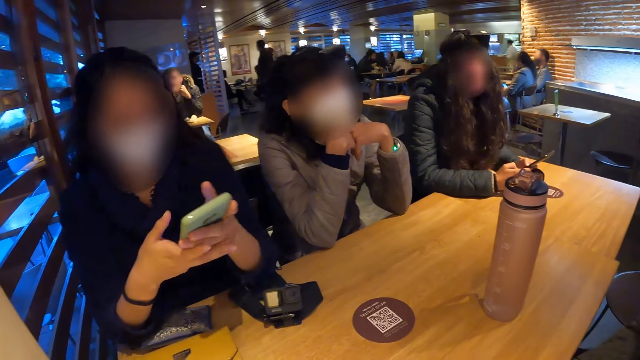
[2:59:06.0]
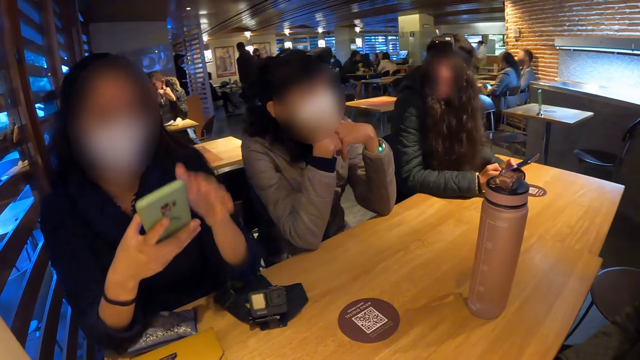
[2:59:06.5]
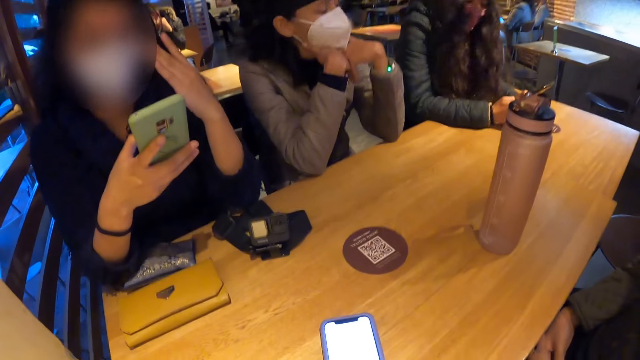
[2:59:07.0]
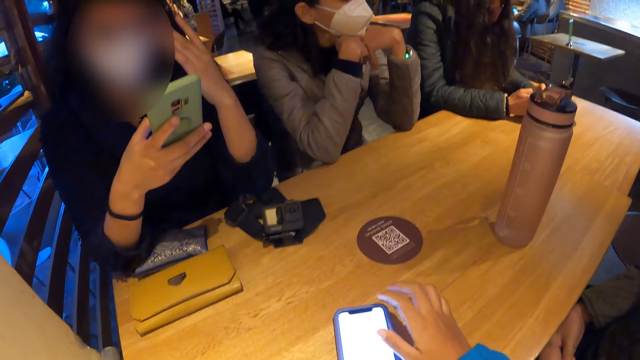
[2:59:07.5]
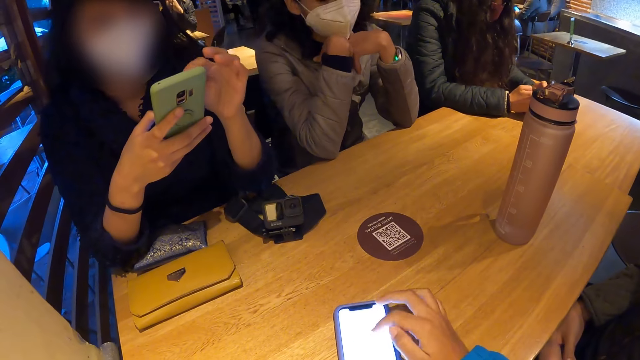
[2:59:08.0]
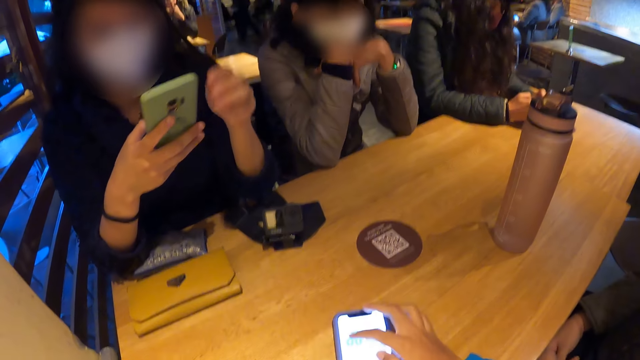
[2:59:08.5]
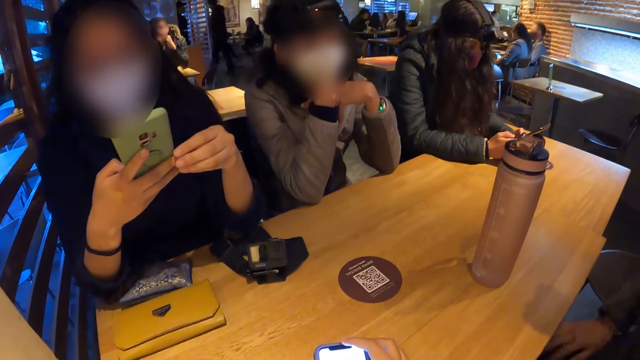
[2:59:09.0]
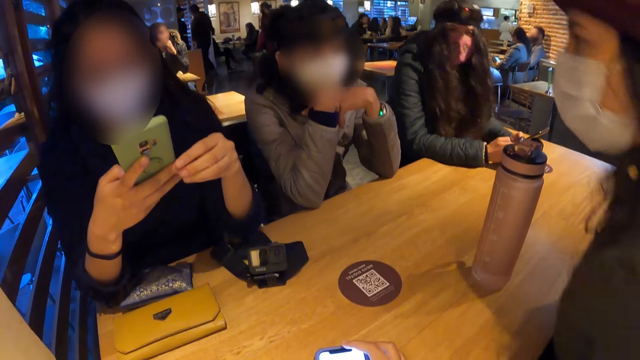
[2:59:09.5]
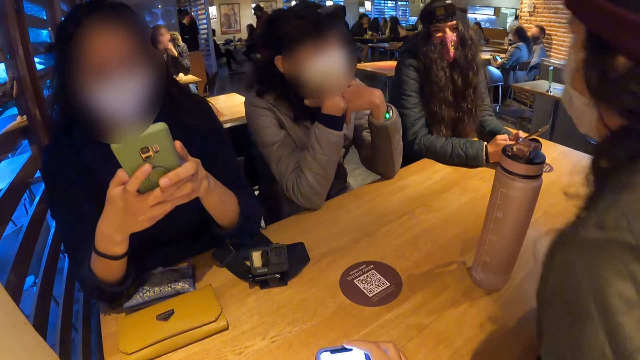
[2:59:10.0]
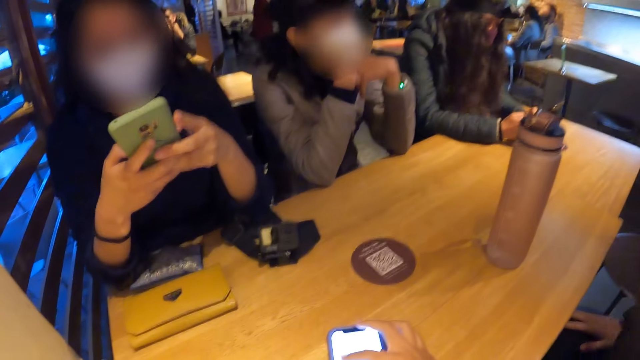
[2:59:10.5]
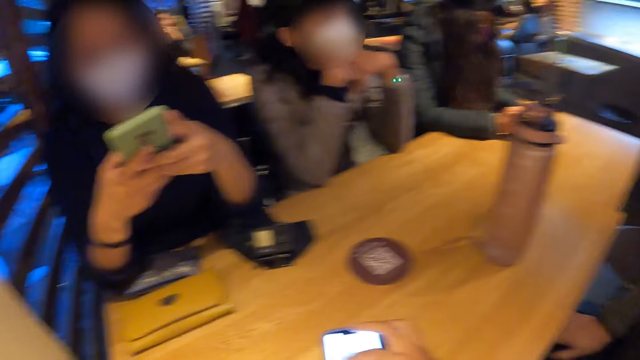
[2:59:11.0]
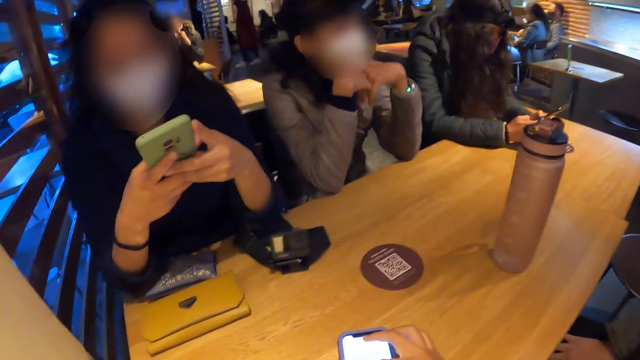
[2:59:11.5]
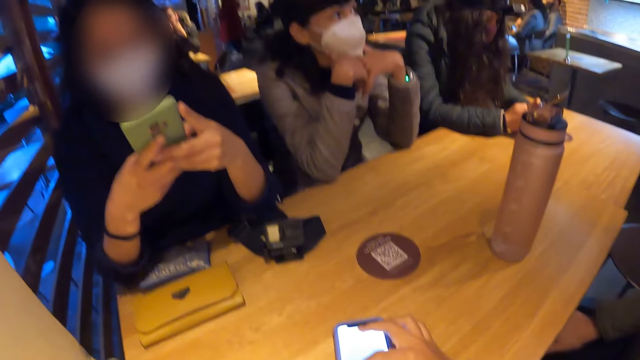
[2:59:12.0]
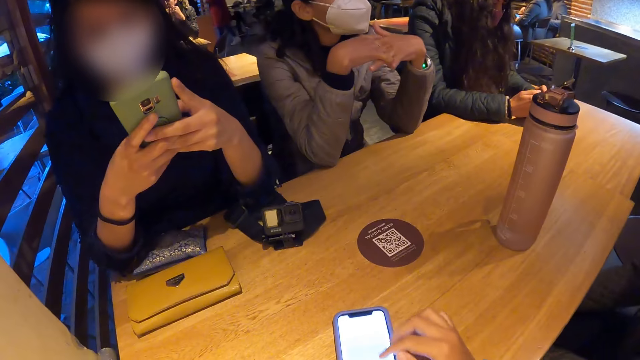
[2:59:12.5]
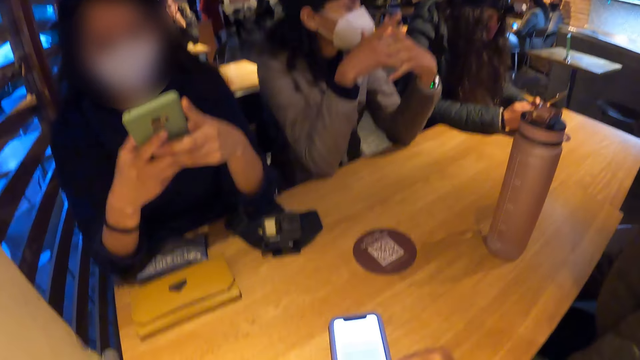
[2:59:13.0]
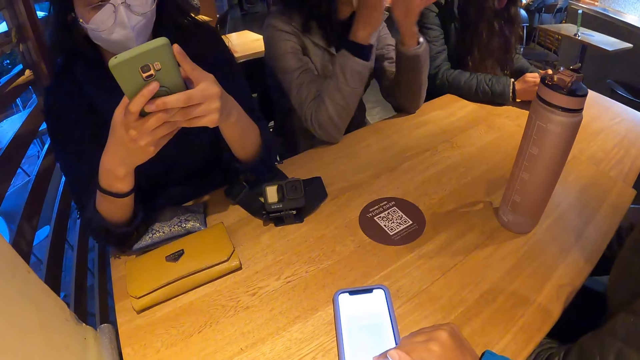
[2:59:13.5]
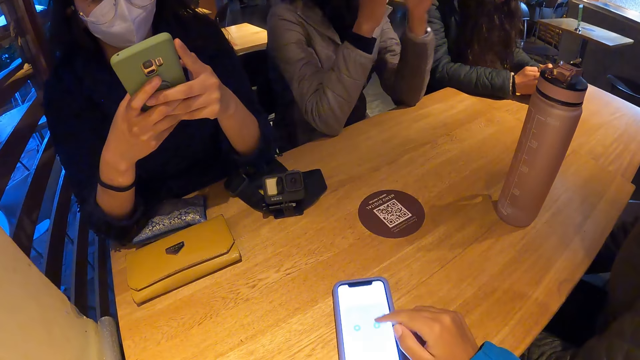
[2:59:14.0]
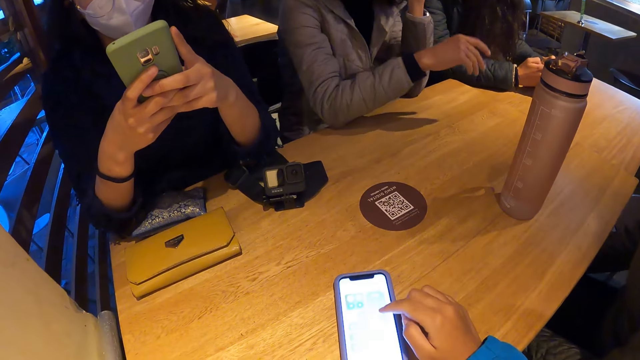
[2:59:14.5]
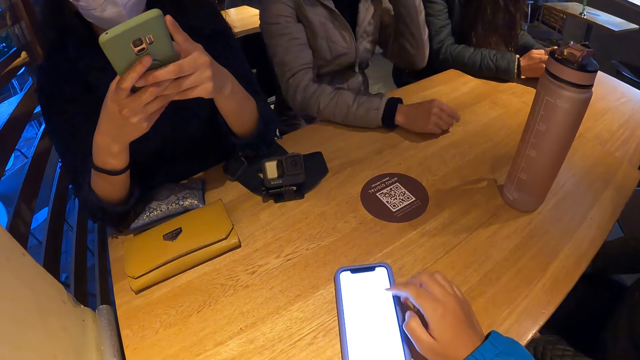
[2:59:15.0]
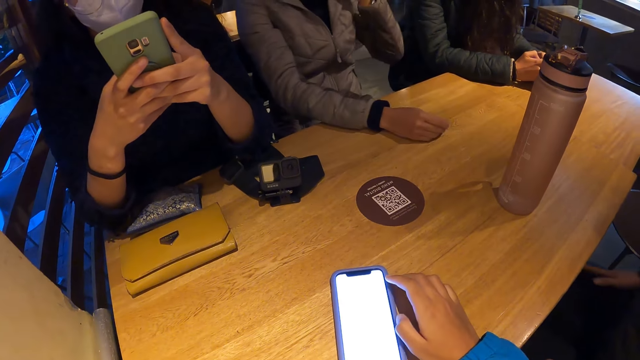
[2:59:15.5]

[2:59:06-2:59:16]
A woman operates her phone with her hands. The camera wearer operates her phone with her right hand.

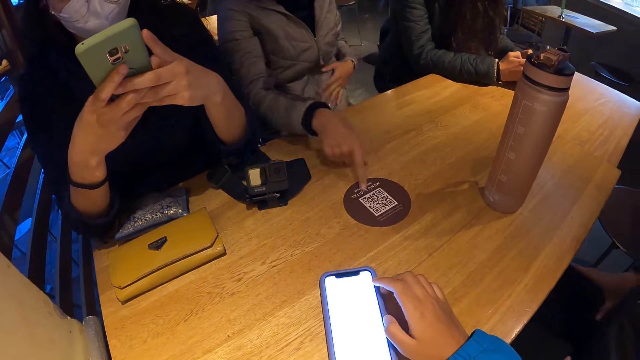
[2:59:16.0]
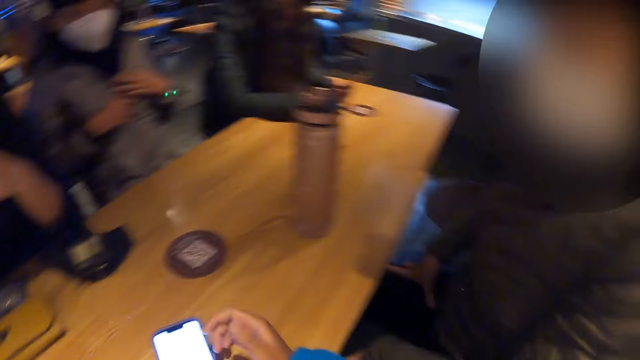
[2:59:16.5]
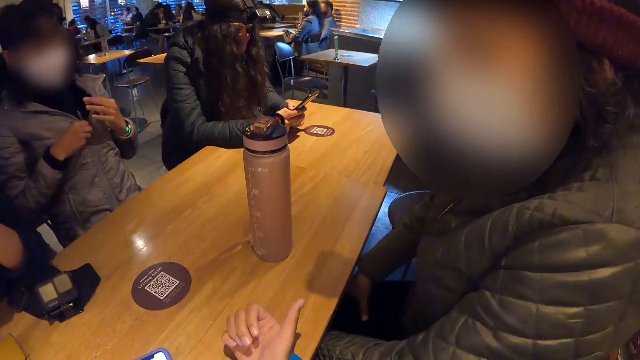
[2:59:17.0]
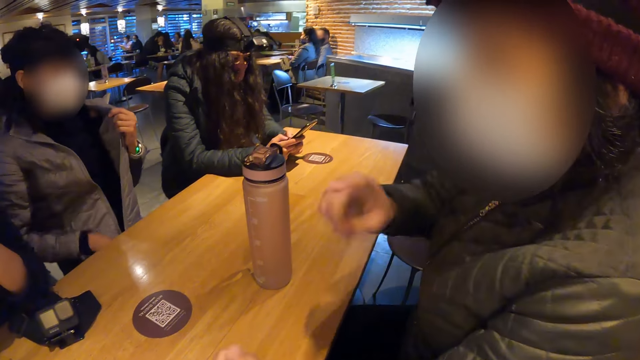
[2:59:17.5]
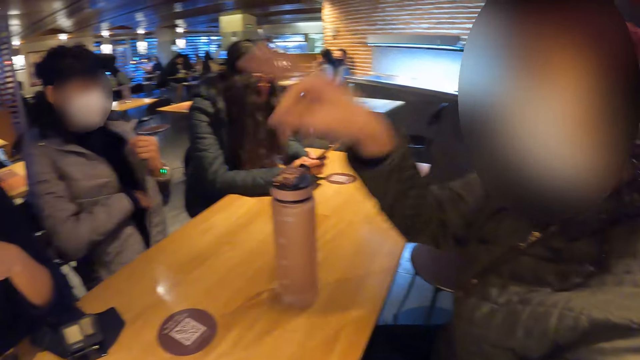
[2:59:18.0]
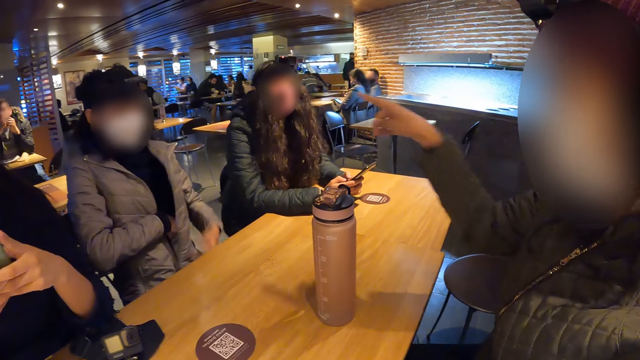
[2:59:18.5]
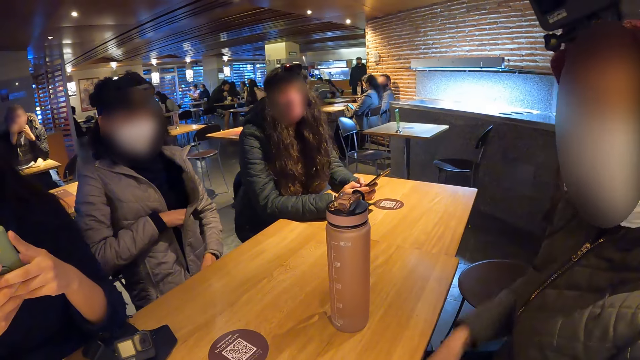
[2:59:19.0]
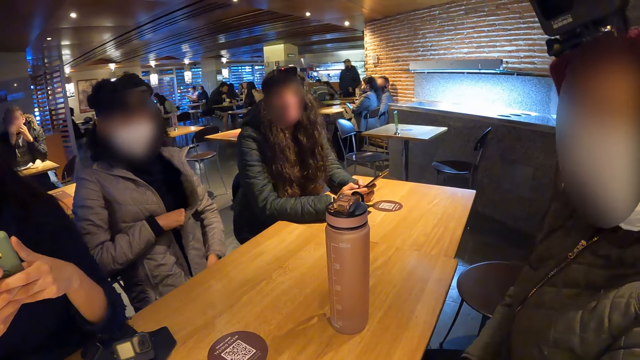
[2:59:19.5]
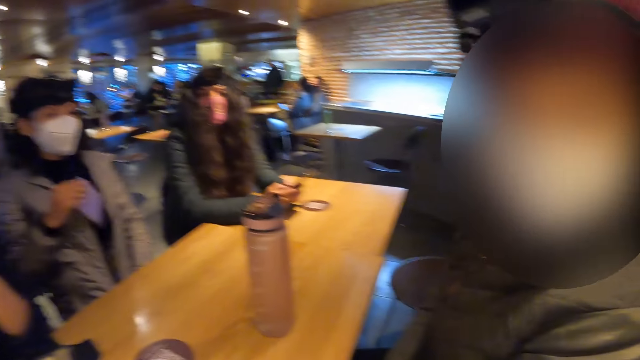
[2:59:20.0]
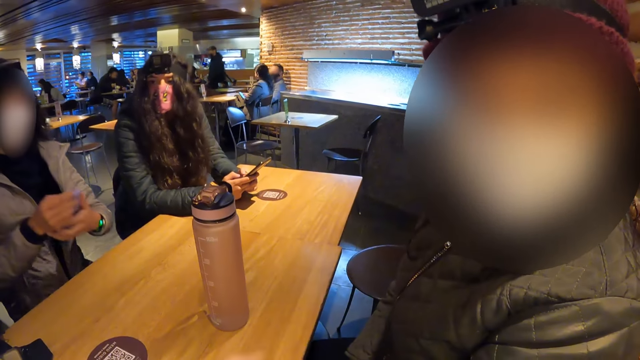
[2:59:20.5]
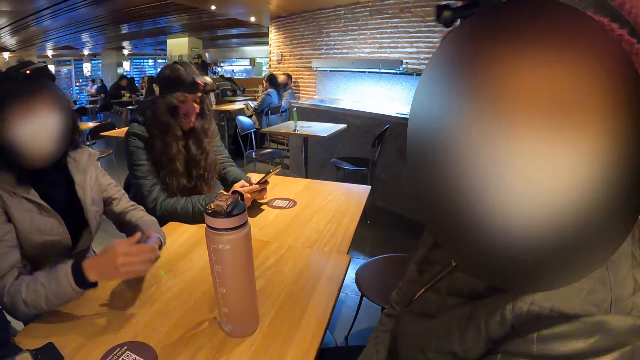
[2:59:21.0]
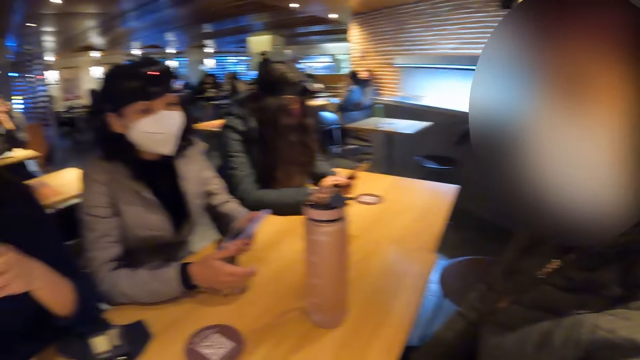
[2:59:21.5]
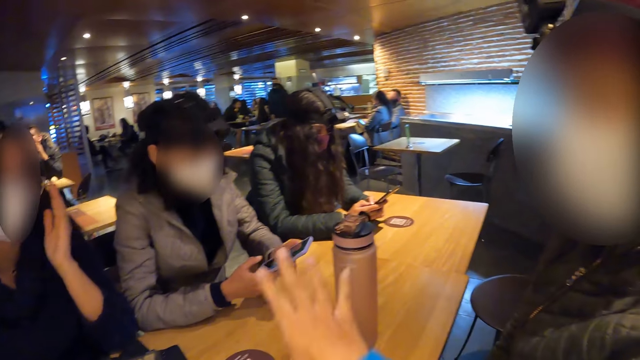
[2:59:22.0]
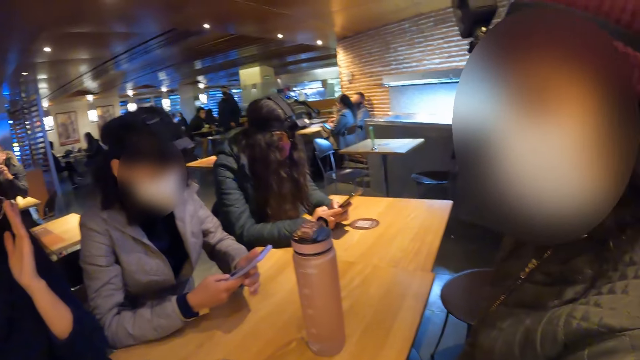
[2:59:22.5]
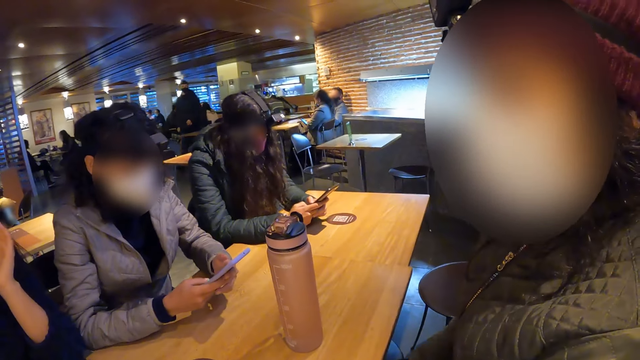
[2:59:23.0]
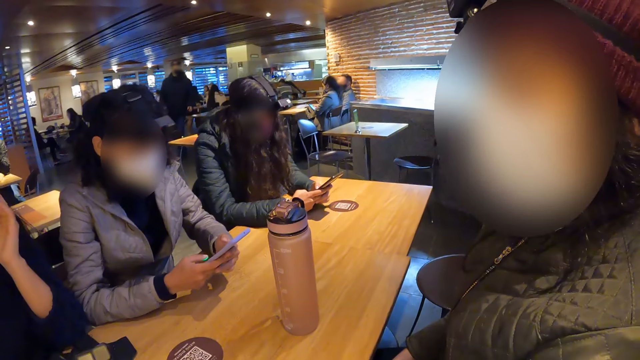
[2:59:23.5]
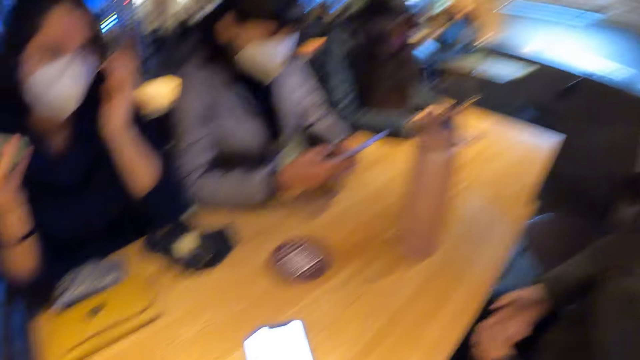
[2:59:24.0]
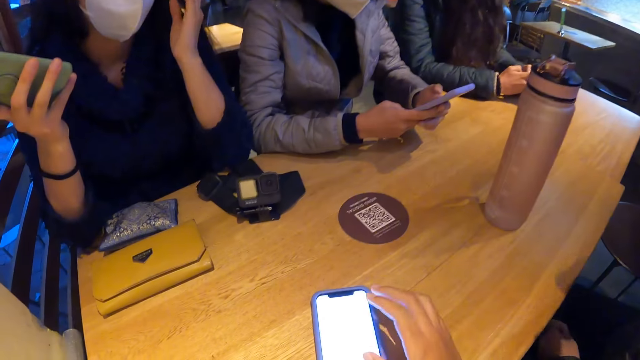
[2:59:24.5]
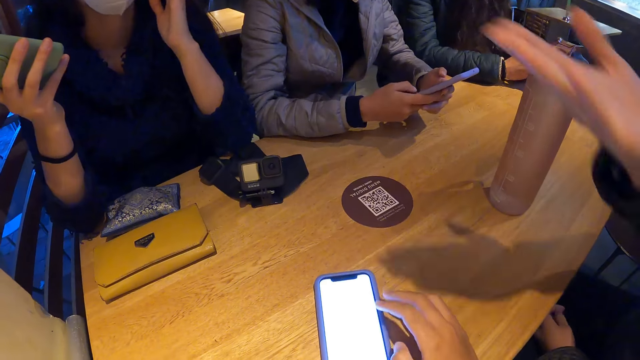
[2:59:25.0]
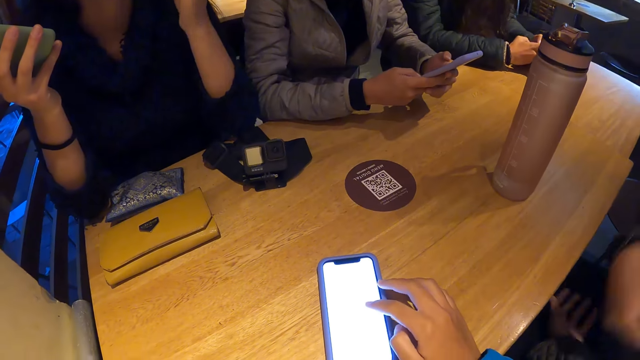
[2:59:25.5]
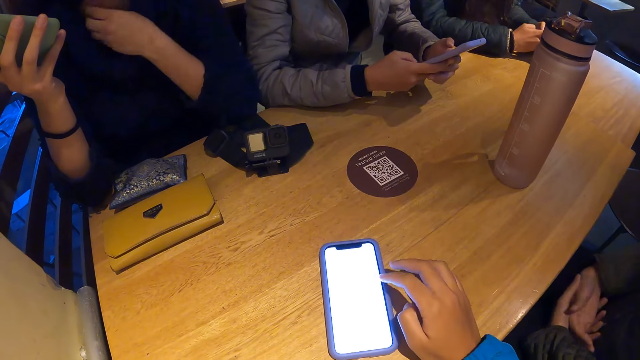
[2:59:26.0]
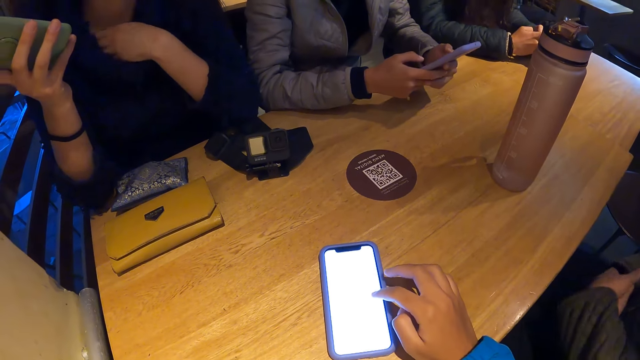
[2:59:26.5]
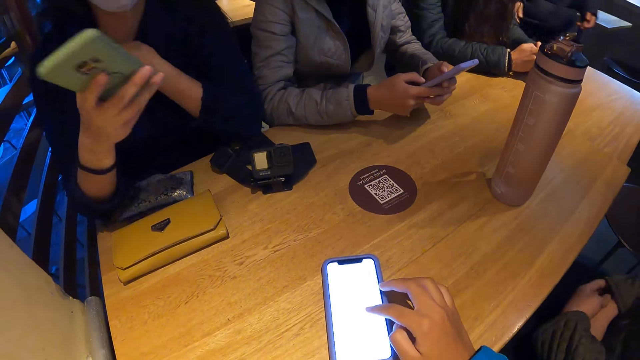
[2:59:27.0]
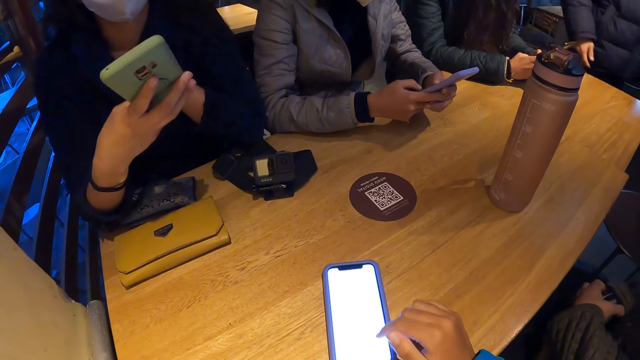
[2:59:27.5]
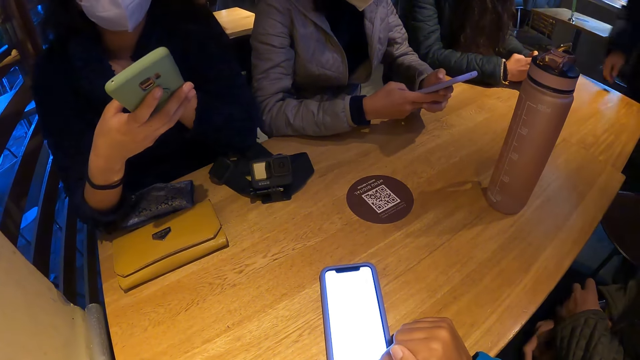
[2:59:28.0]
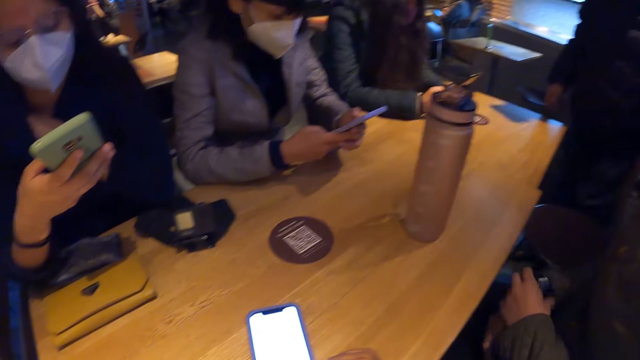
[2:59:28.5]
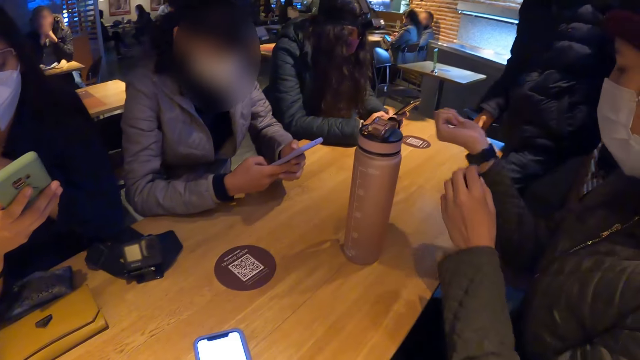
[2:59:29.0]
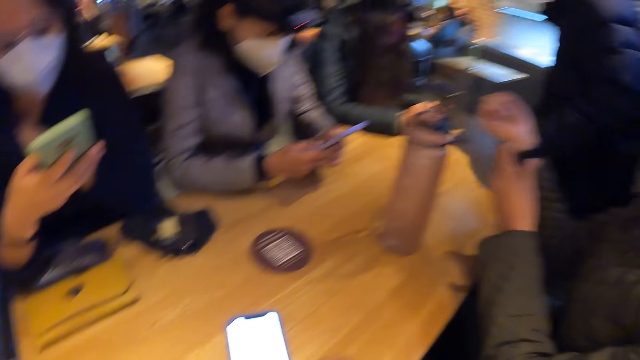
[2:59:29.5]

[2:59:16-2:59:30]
Women sit on the chair on the floor. A woman takes out a phone from her jacket with her right hand. The woman operates the phone with both hands. The camera wearer operates her phone with her right hand. A man walks on the floor.
